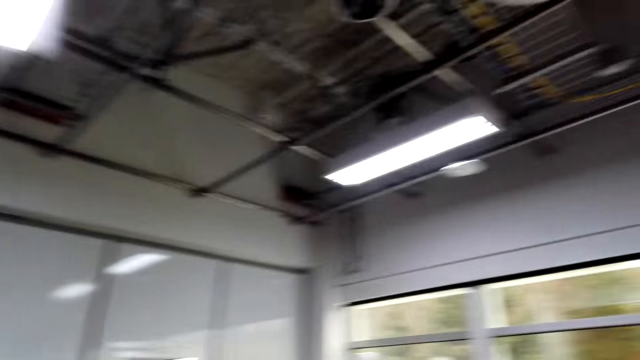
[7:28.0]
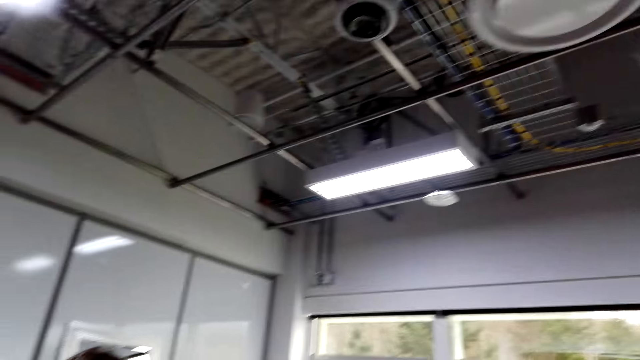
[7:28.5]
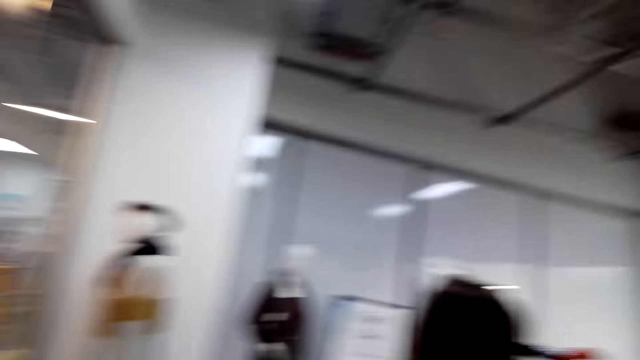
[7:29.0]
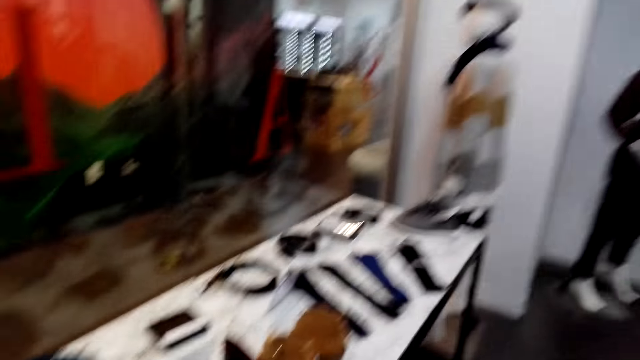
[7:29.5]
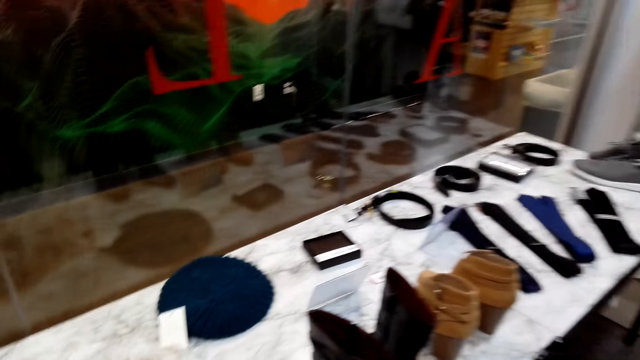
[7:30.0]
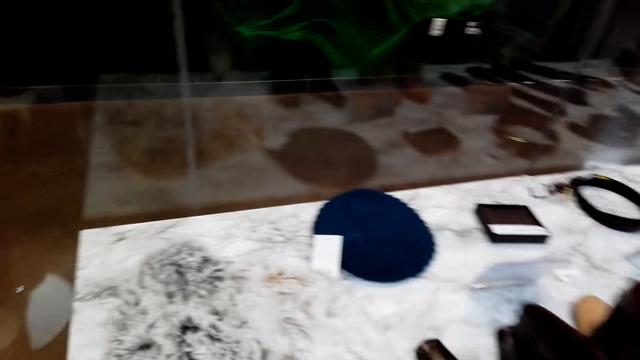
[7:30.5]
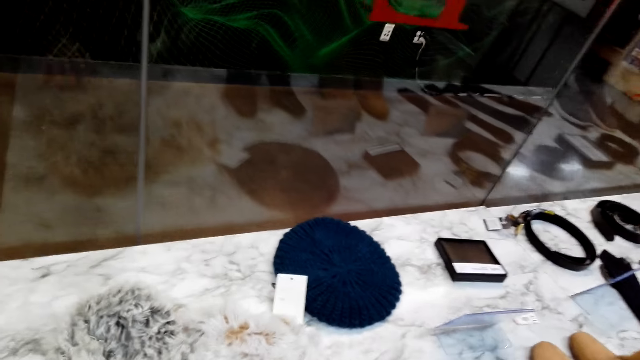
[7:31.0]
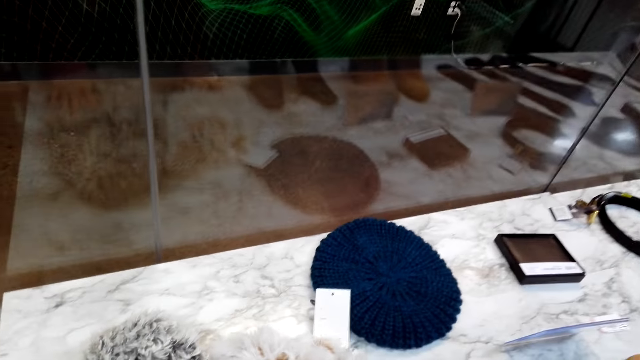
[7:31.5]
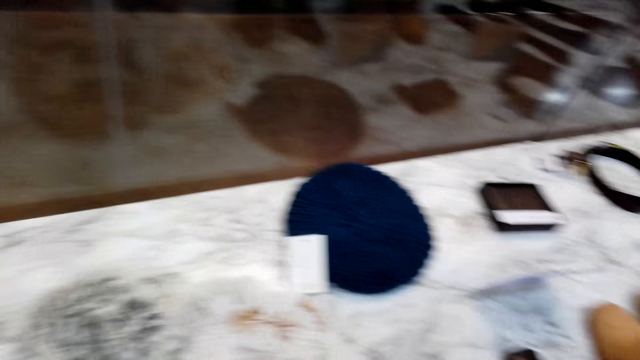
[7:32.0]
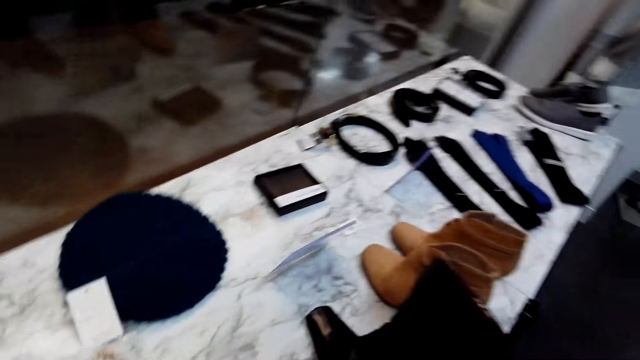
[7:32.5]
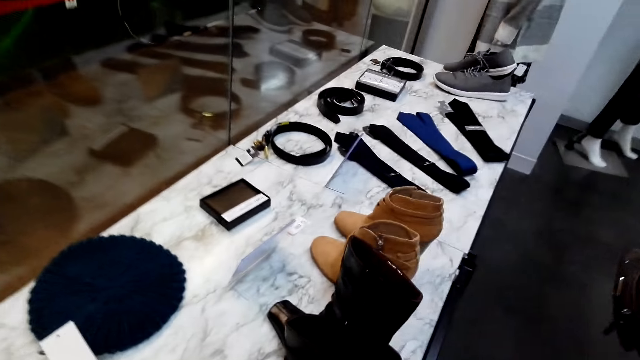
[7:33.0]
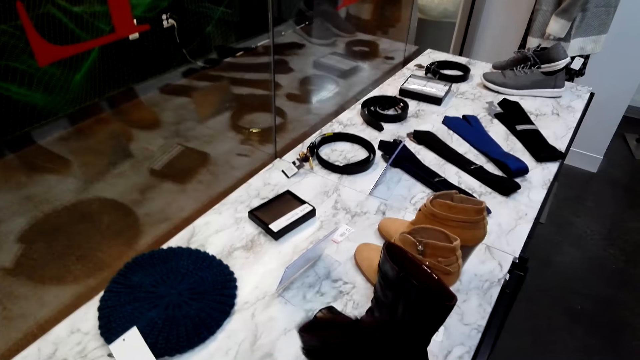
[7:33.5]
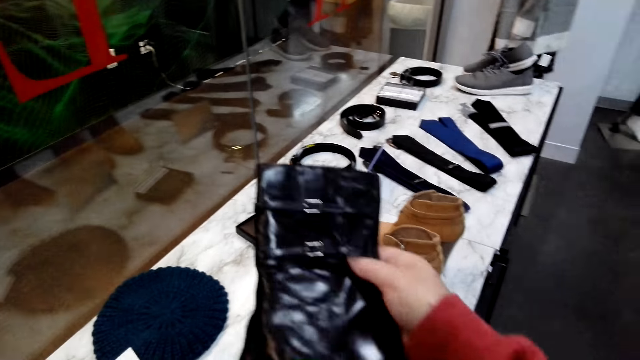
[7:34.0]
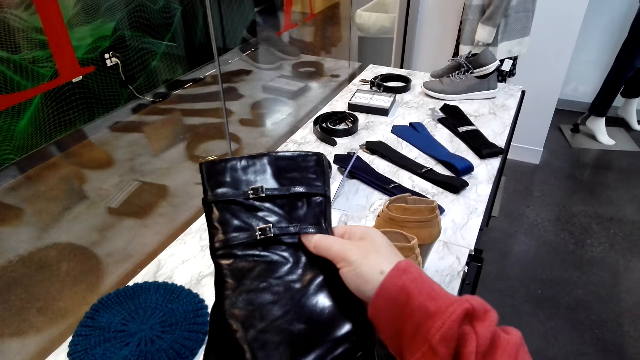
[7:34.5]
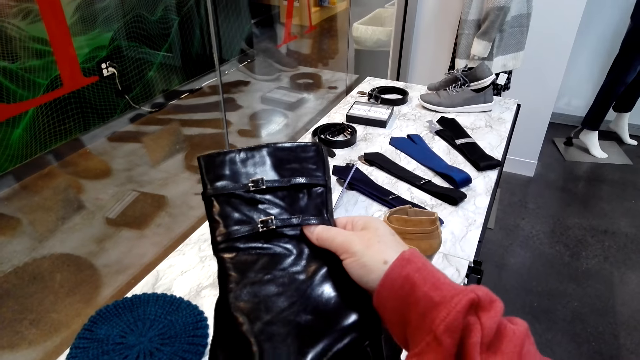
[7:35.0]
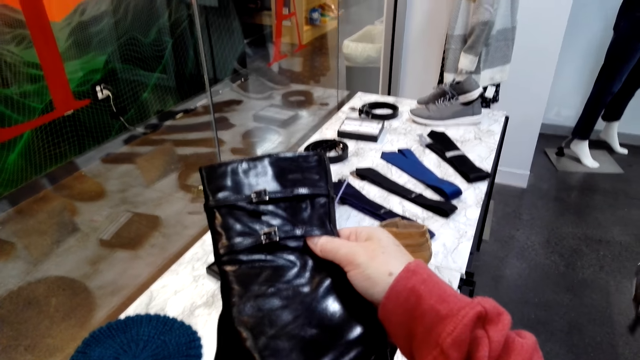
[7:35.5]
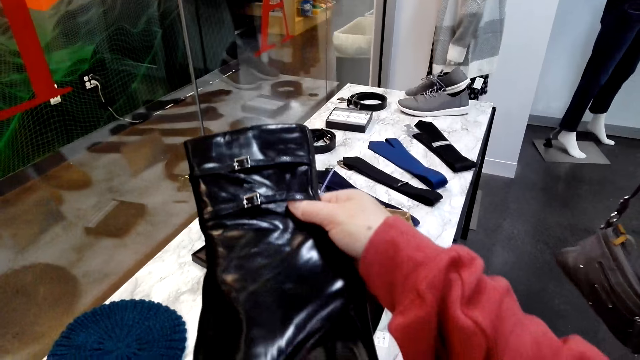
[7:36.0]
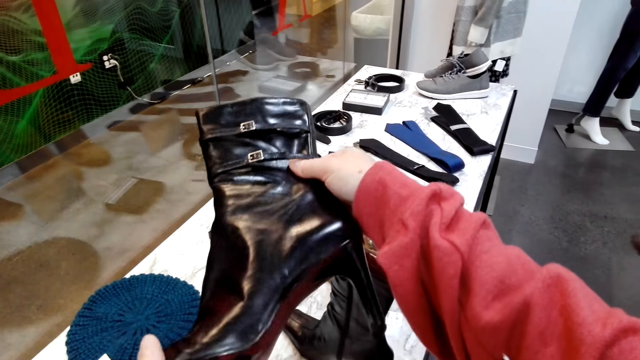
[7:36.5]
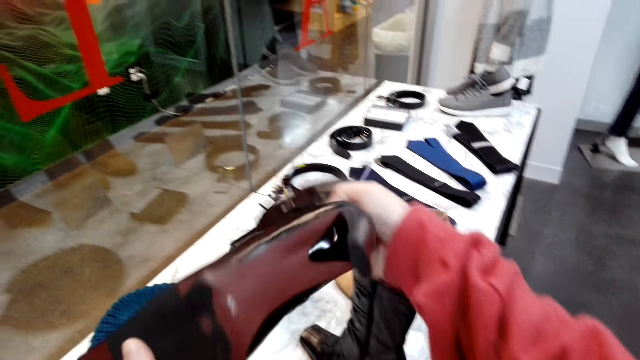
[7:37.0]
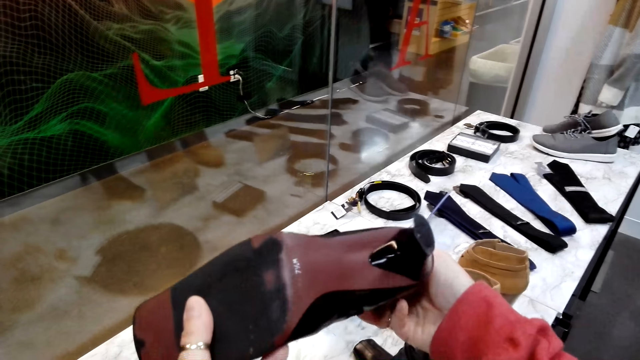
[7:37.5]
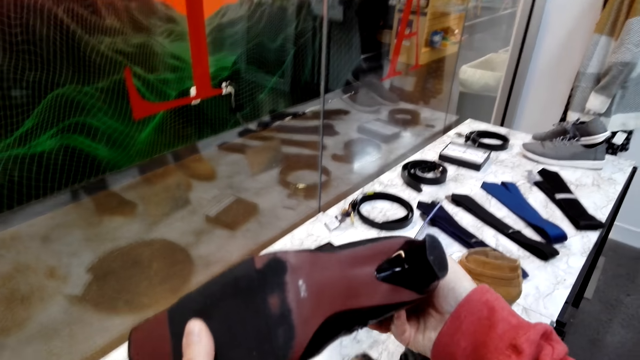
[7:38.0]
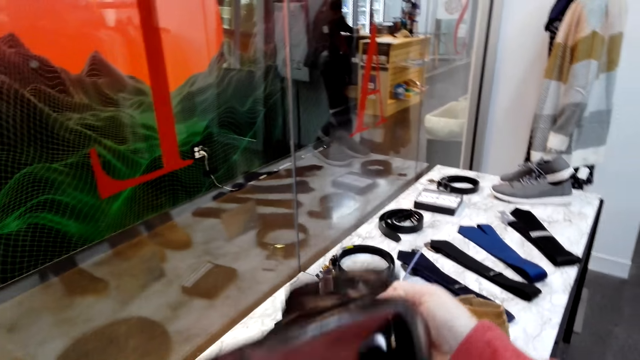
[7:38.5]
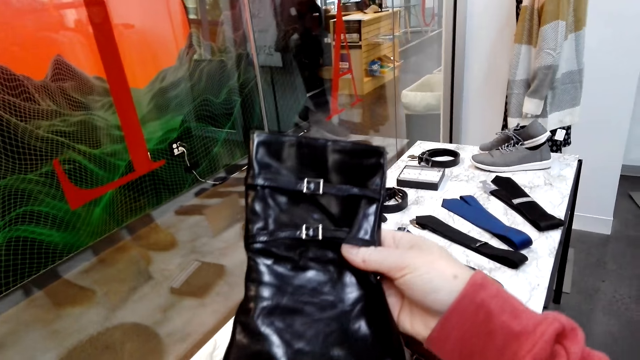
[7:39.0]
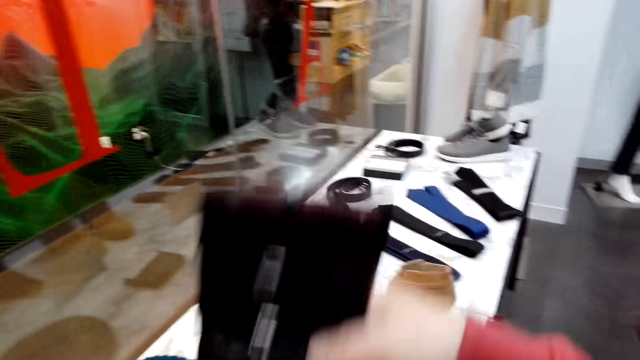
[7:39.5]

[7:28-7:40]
The camera wearer converses with a woman. They look around the shop. They pick up shoes or a boot. They check the shoes. They converse with the woman. They check the shoes.

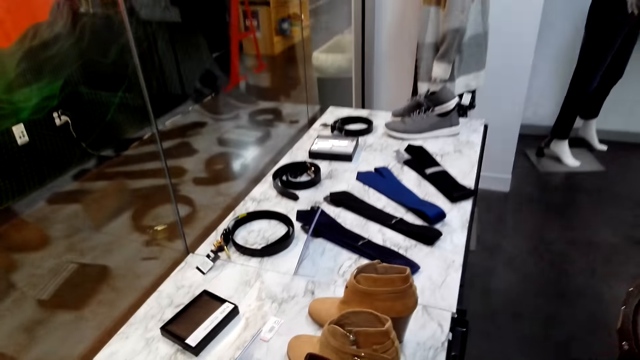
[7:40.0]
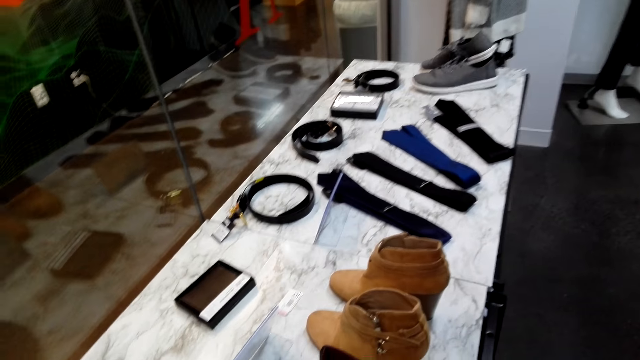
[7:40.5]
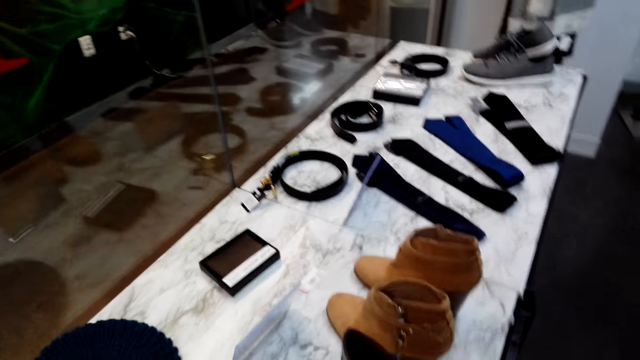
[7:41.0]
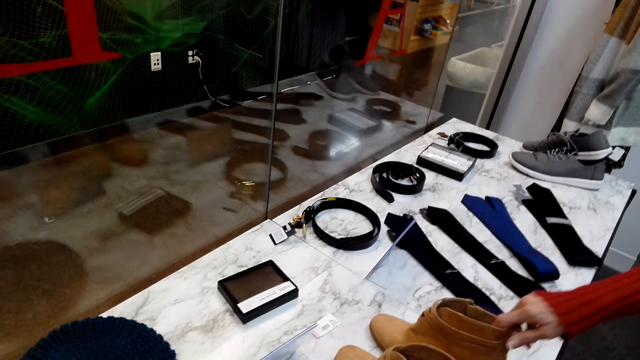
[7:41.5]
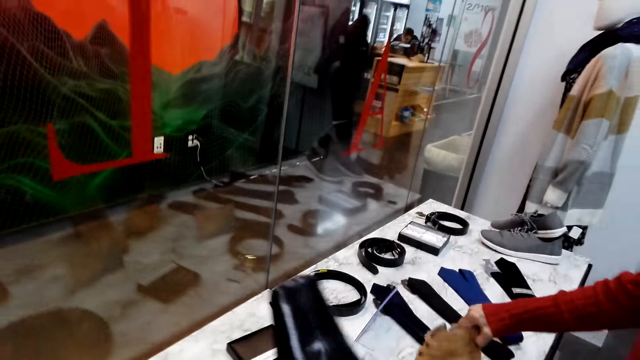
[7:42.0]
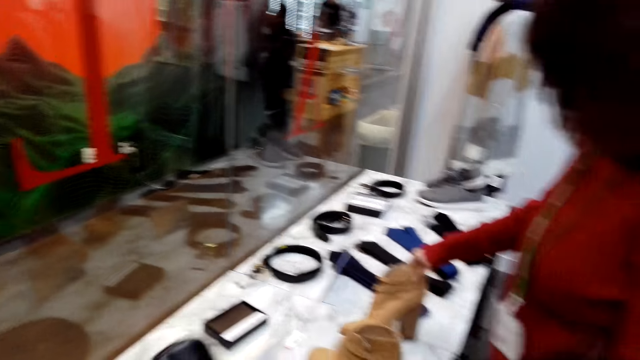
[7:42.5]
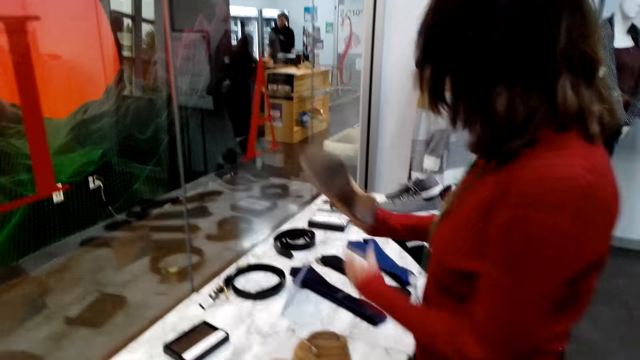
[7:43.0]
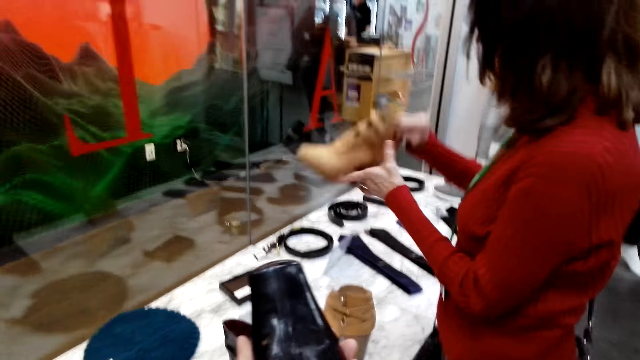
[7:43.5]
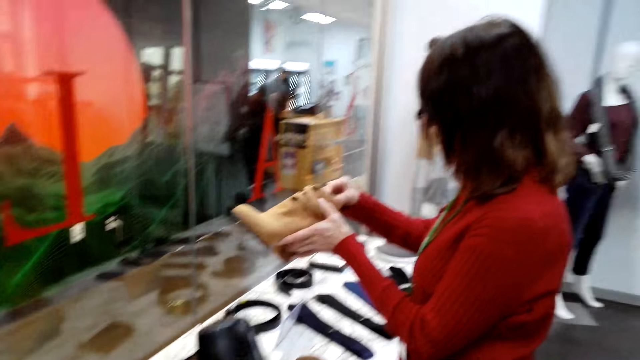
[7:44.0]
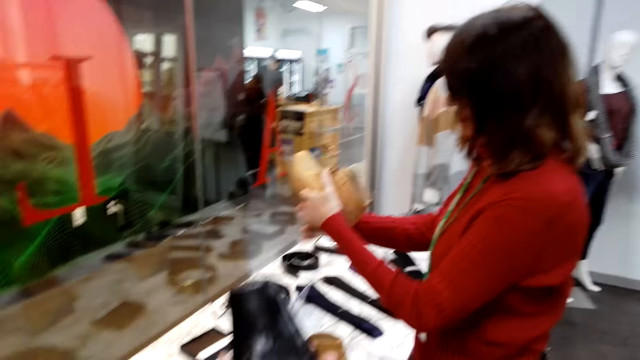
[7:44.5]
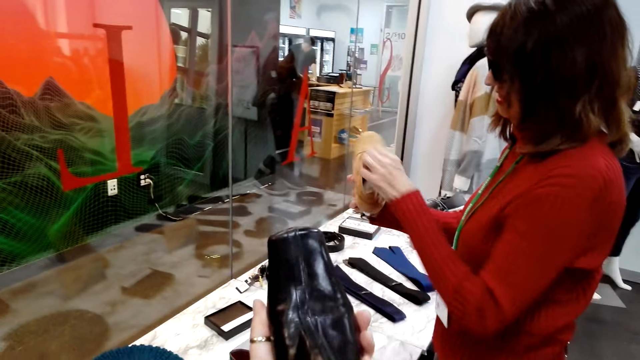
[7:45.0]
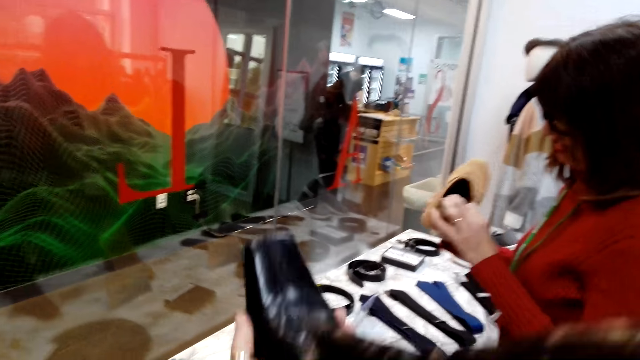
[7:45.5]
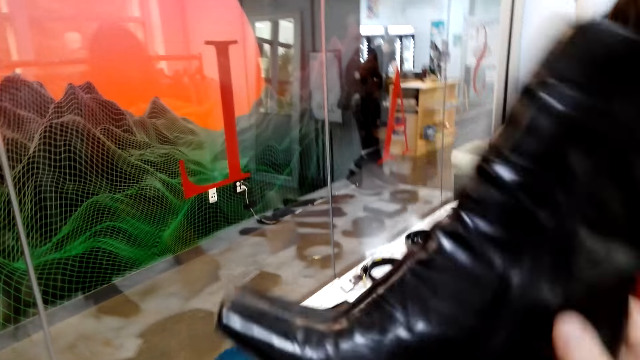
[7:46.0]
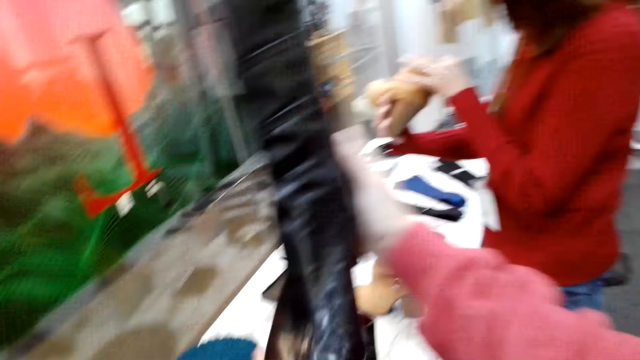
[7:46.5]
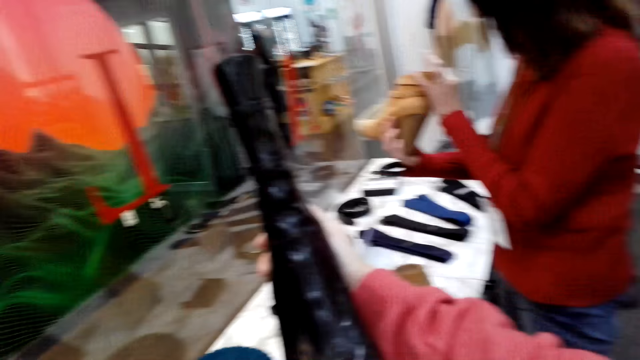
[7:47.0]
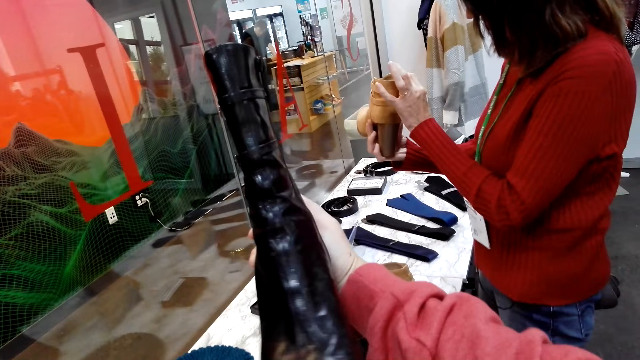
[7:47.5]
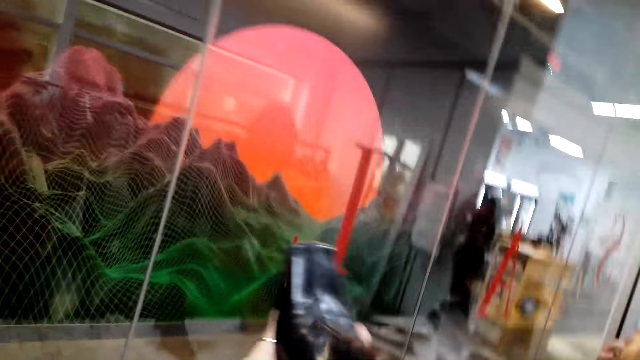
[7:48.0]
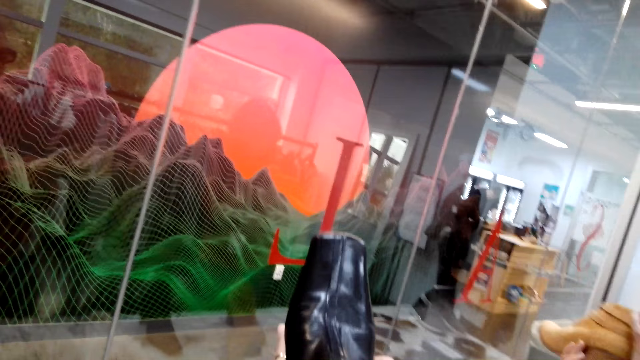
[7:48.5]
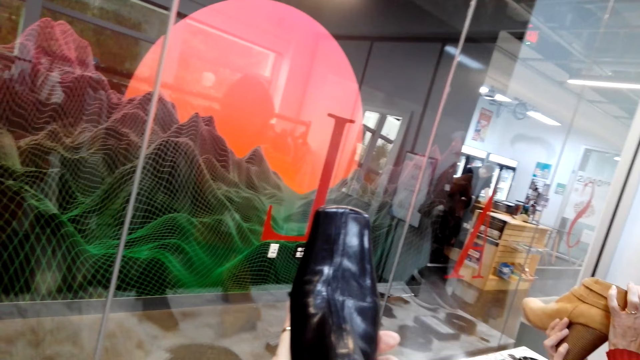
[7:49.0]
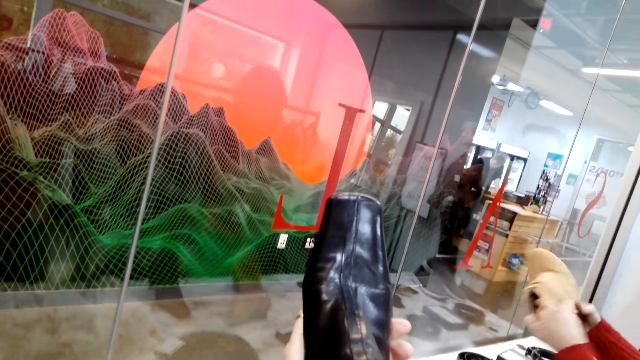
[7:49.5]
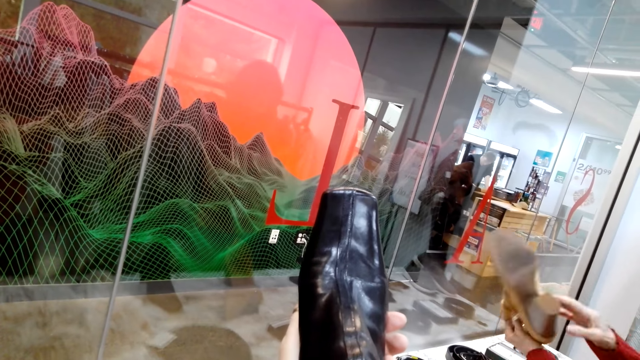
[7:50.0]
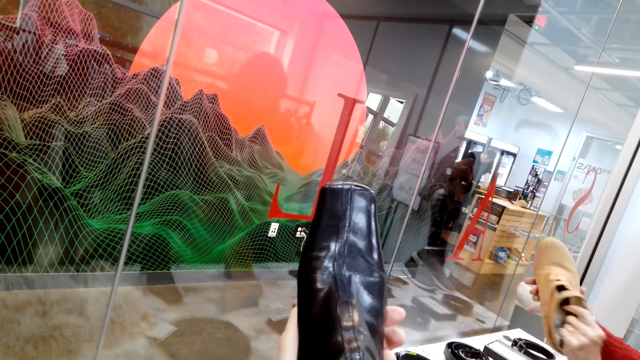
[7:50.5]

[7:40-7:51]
The camera wearer places the shoes on the table. A woman checks the shoes and picks up the shoes. The camera wearer checks the shoes. The woman checks the shoes. The camera wearer converses with the woman.
